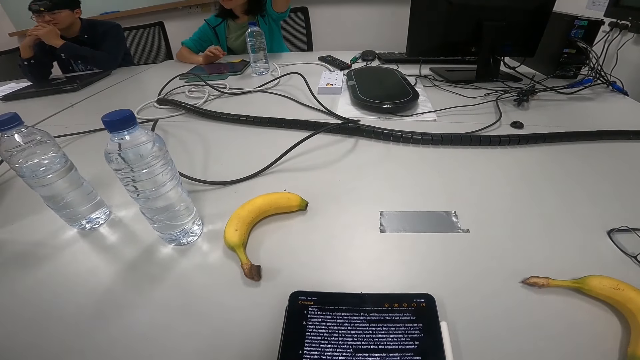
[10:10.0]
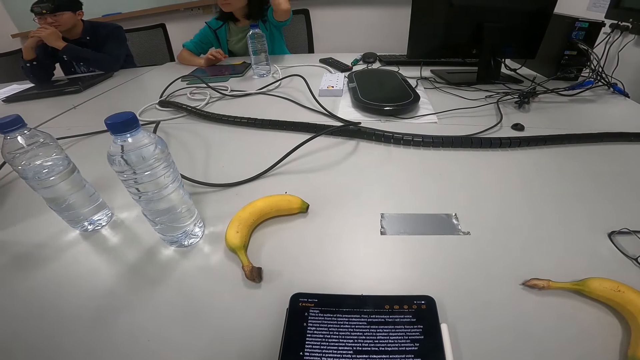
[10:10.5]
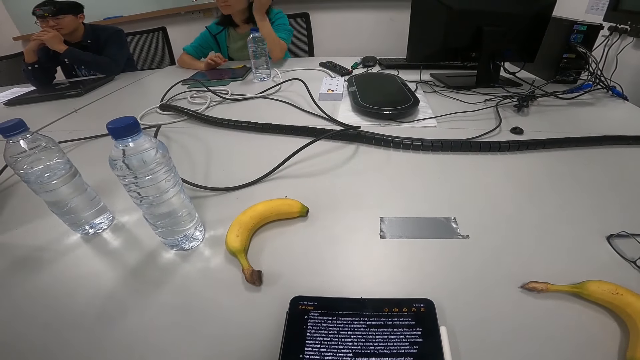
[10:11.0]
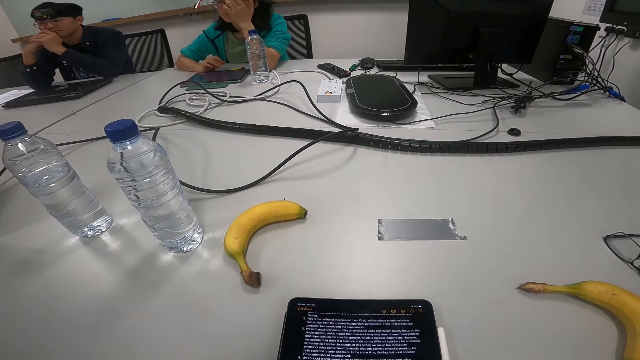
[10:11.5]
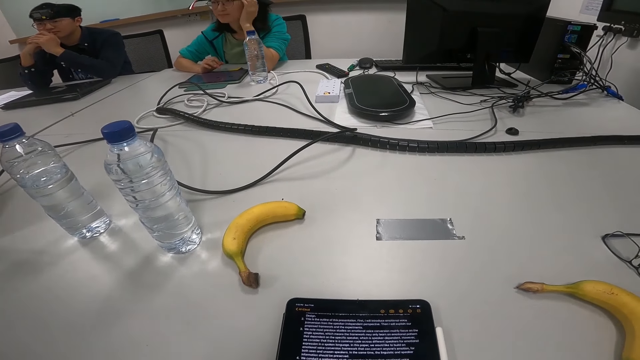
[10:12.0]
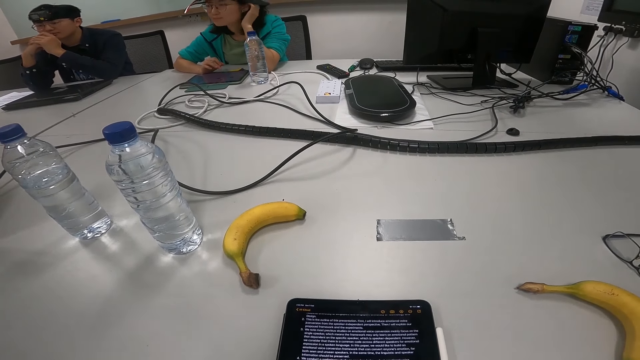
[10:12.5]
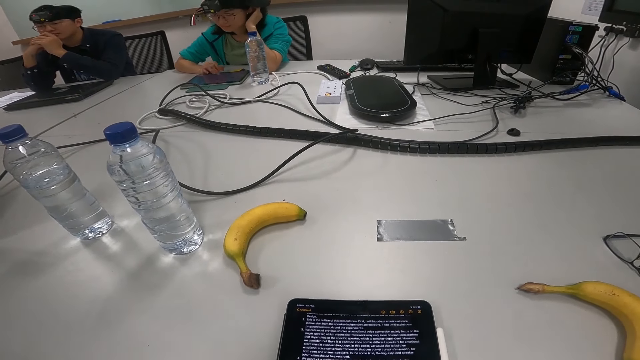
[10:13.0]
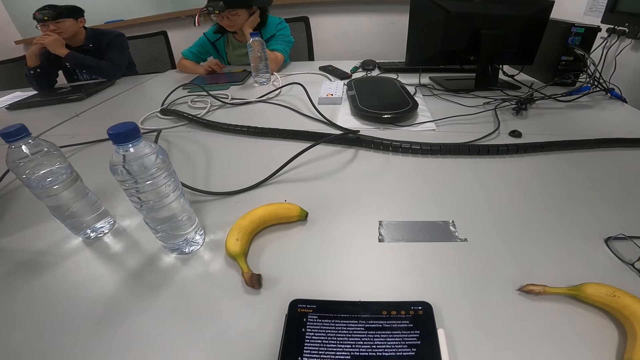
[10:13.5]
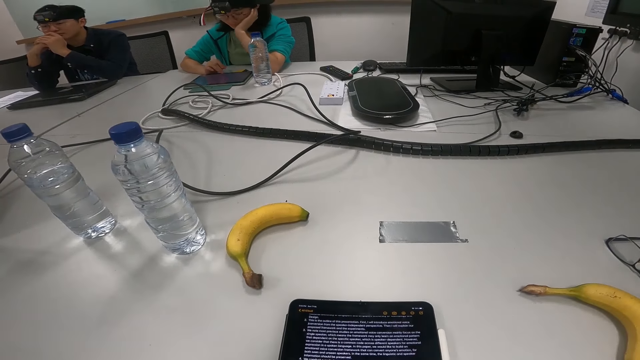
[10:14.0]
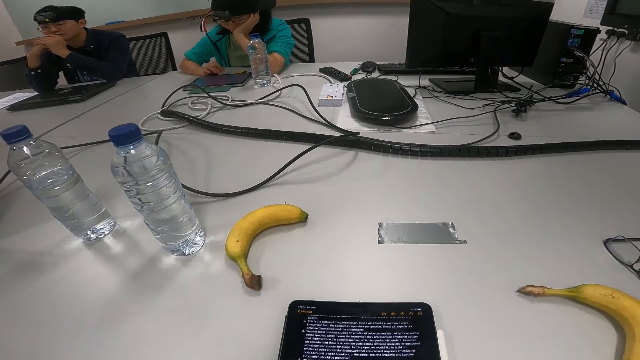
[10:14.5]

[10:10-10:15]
A person touches the face. The person dials the tablet. The person touches the face.

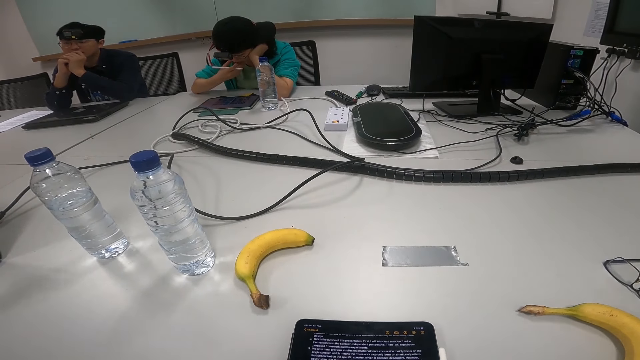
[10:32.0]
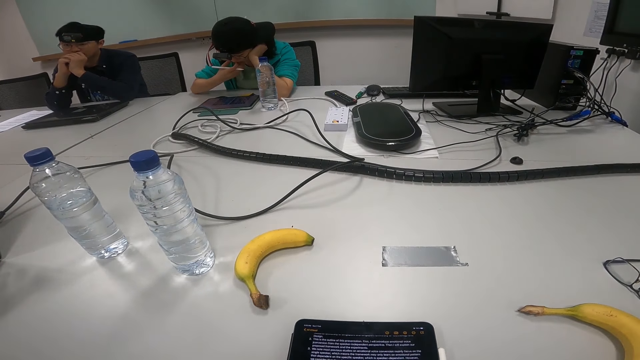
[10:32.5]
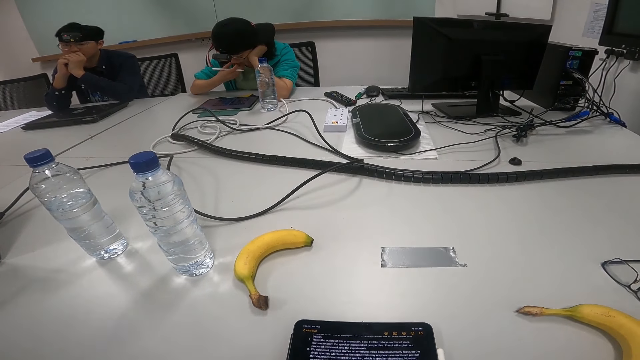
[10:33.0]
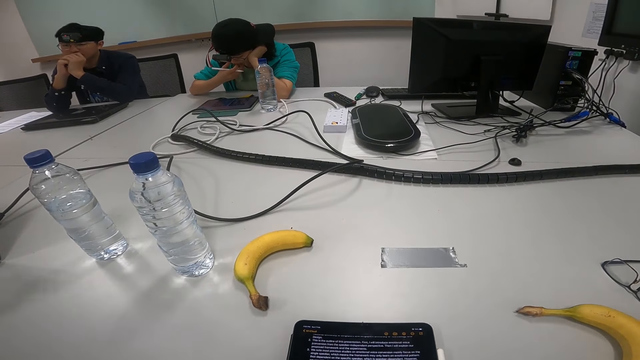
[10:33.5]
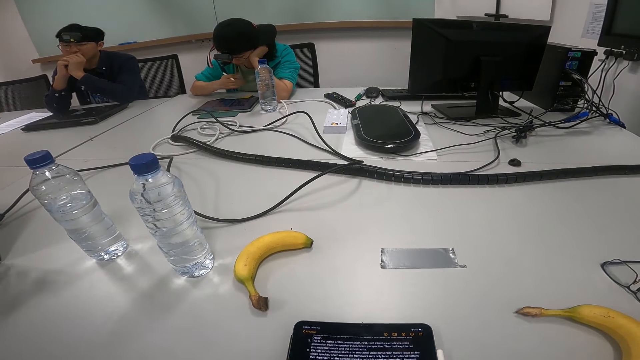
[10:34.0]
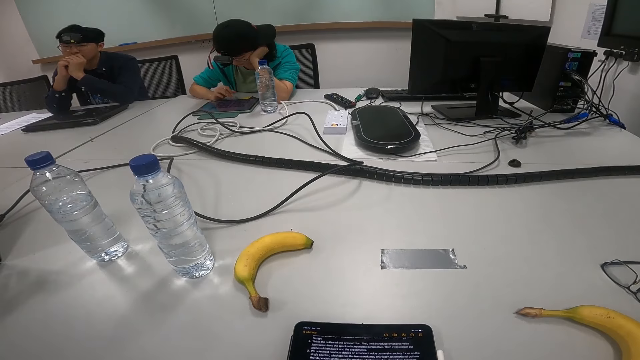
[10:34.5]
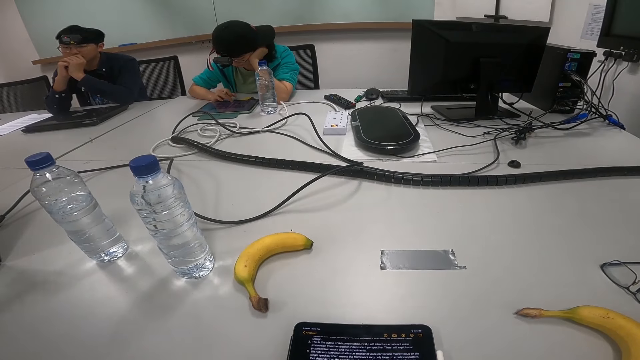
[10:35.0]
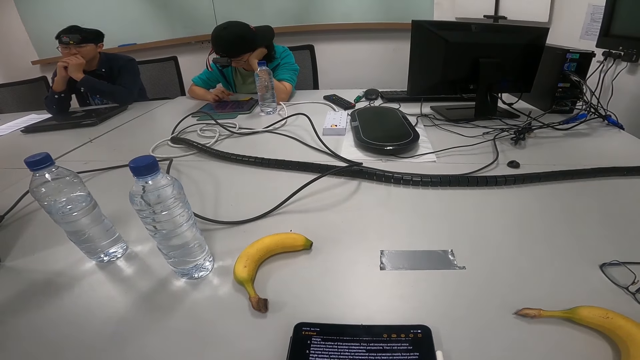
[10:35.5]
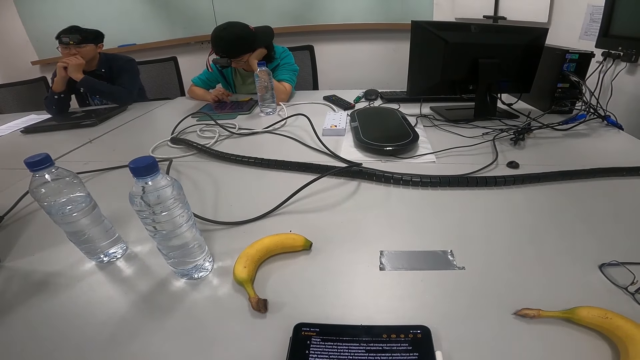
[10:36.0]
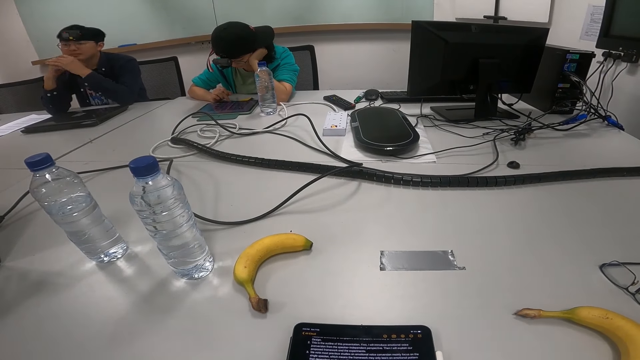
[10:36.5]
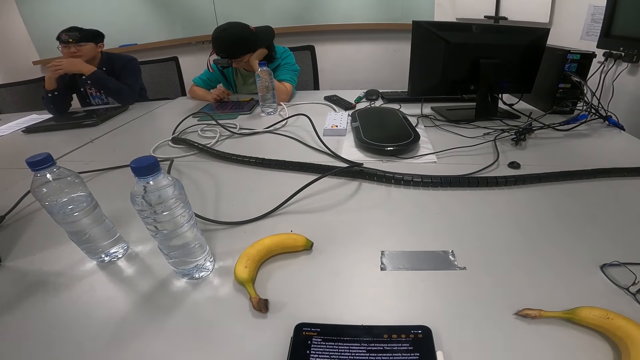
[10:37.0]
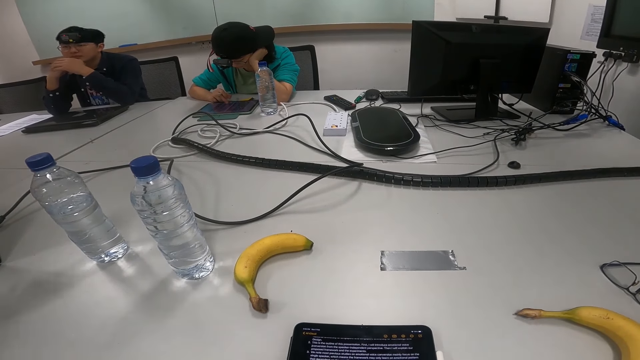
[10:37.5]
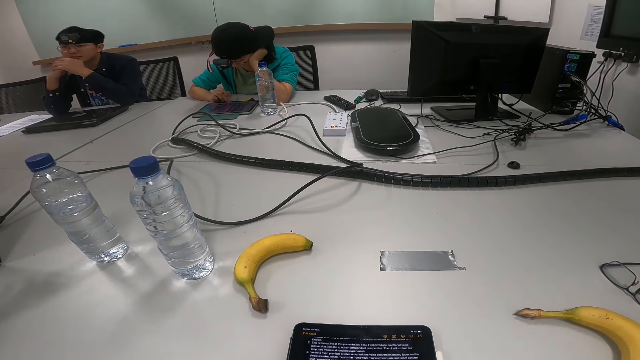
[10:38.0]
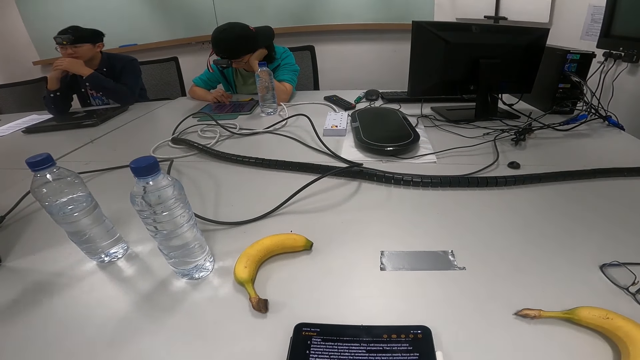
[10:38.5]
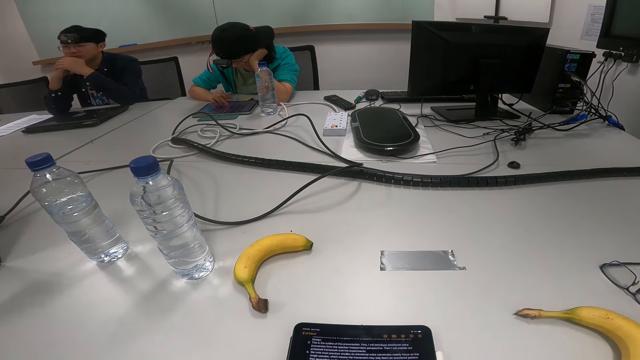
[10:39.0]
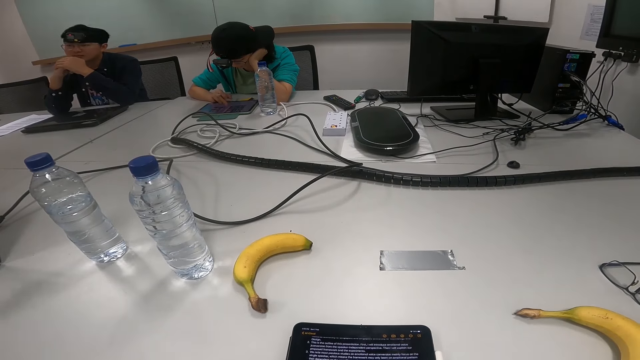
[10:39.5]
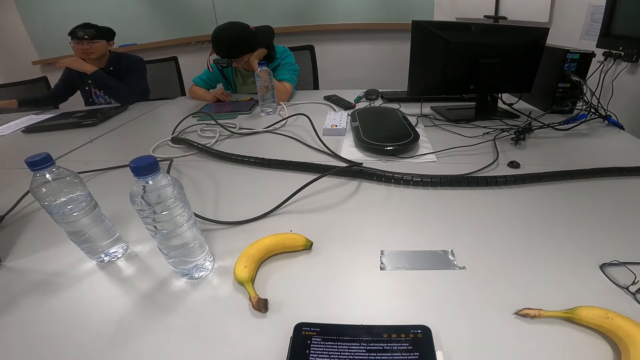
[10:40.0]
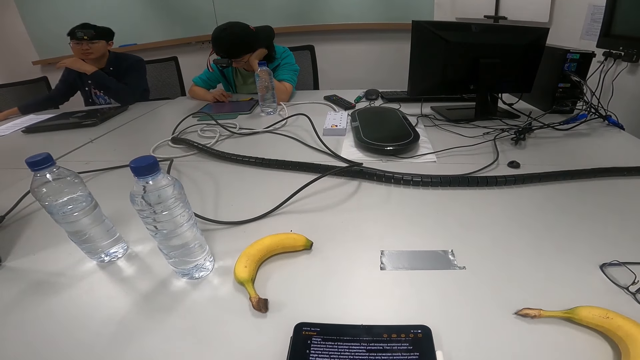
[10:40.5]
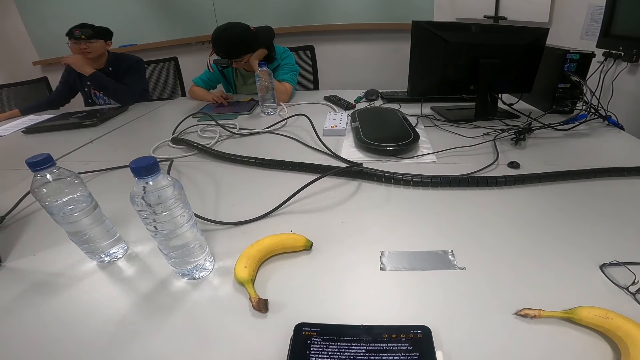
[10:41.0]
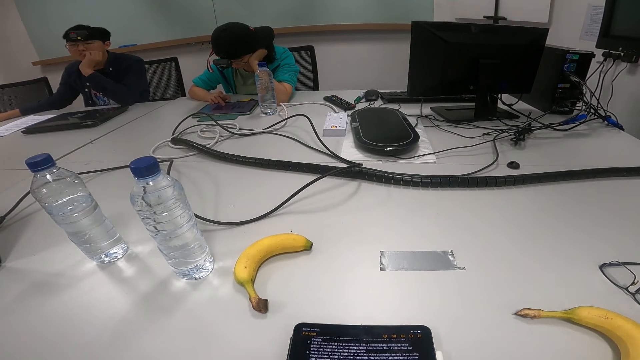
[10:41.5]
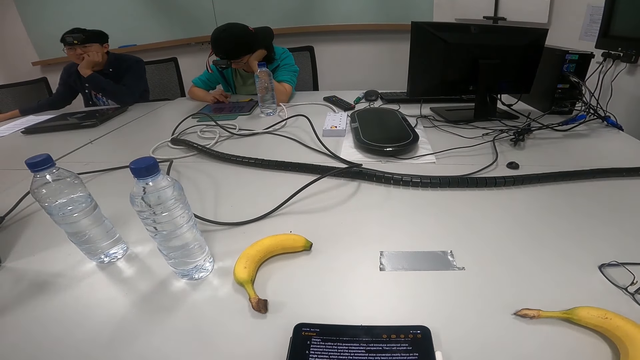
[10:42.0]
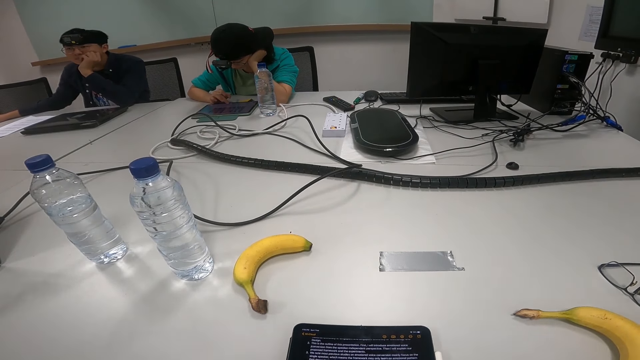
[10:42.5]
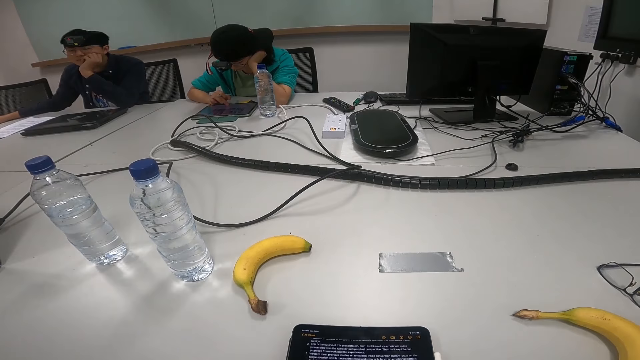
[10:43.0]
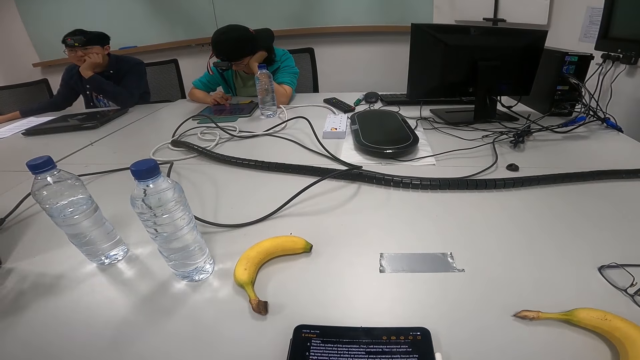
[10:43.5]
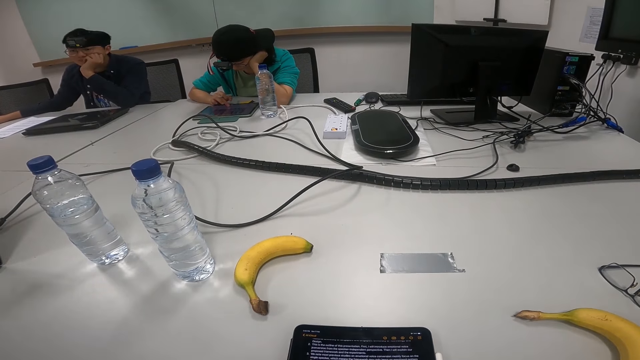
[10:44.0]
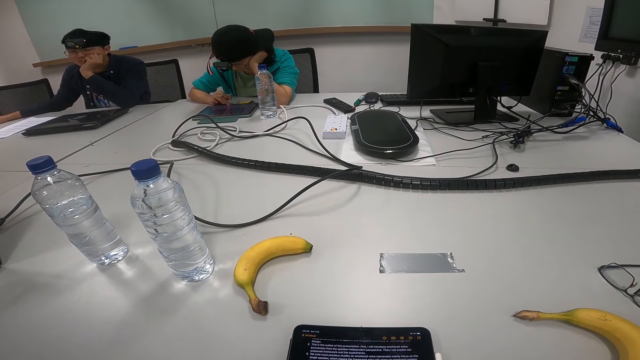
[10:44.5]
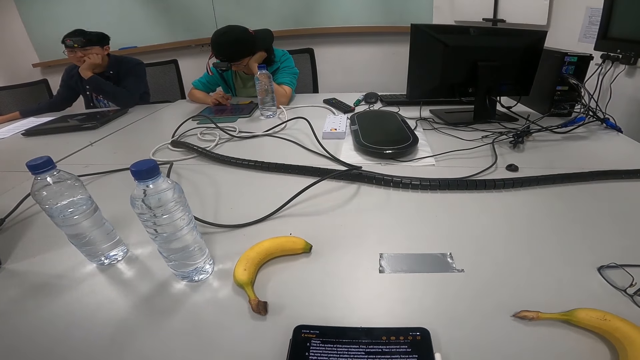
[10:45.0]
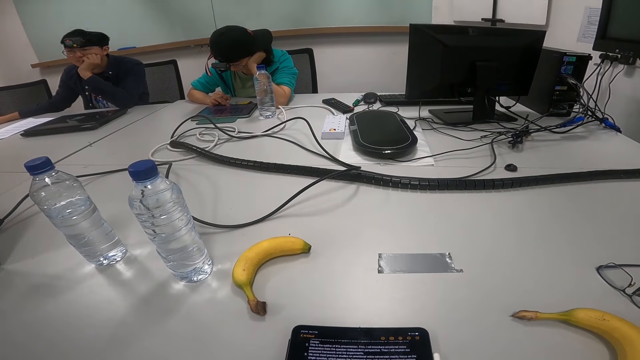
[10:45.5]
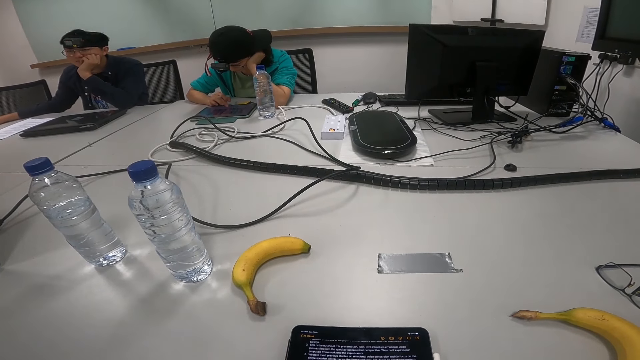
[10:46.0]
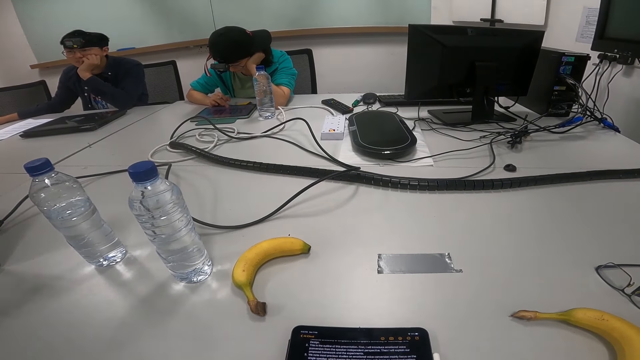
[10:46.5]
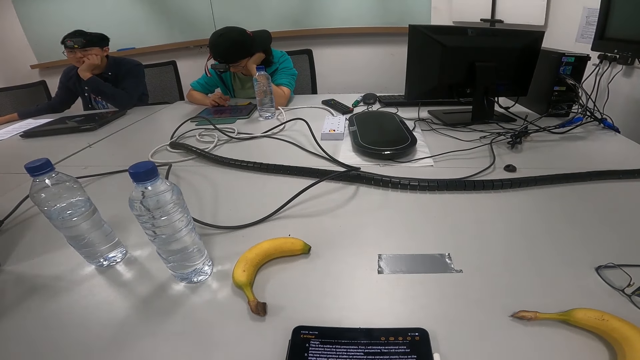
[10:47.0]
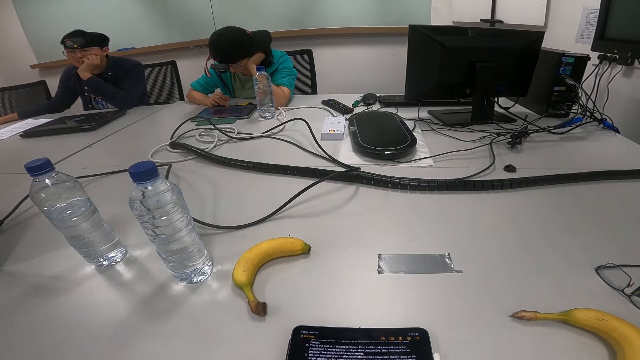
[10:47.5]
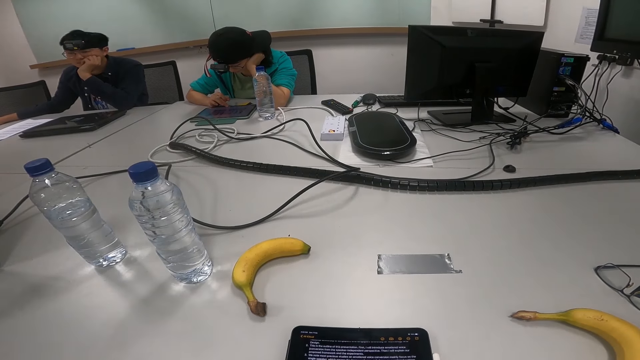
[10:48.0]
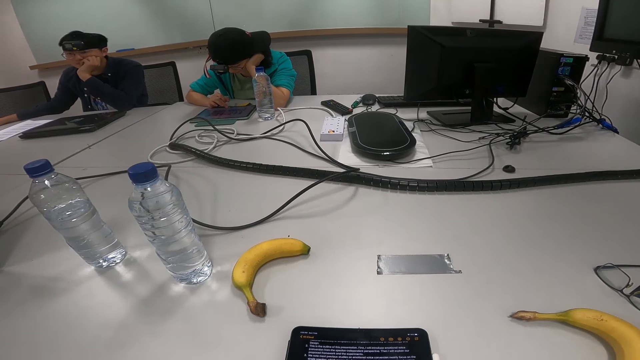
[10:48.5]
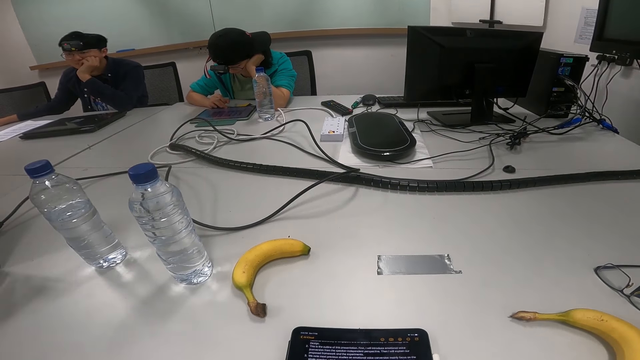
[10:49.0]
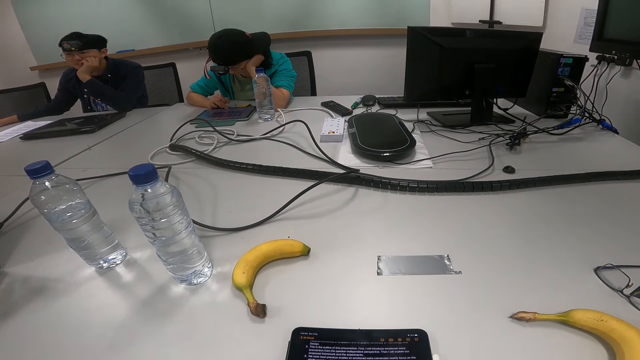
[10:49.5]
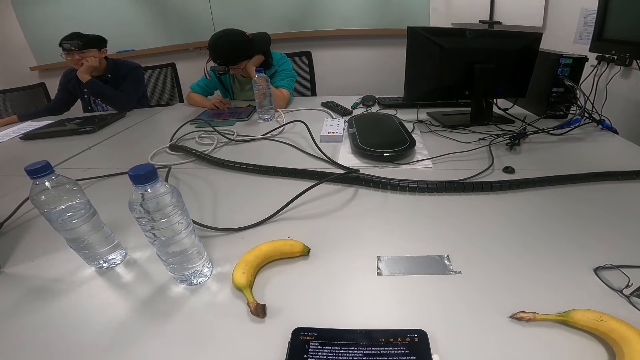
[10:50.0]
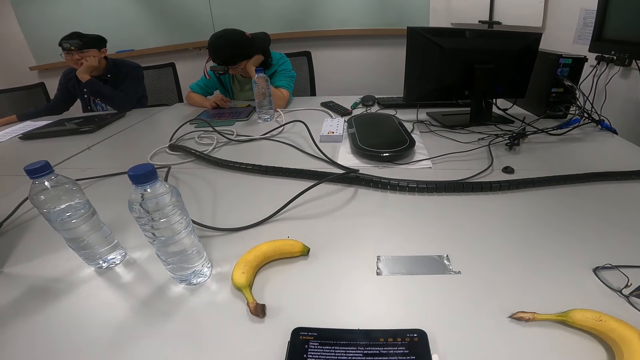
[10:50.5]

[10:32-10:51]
A person touches the face. The person dials the tablet. Another person puts a hand on the table. The other person nods the head. The other person nods the head again.
